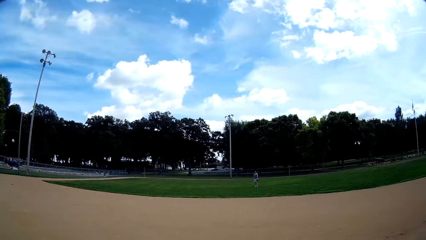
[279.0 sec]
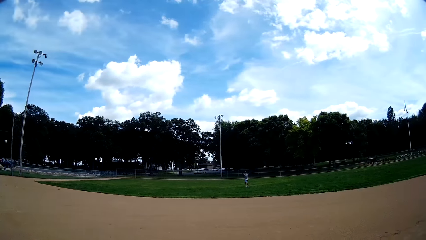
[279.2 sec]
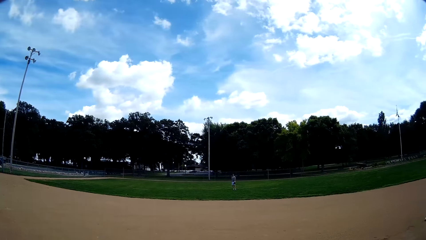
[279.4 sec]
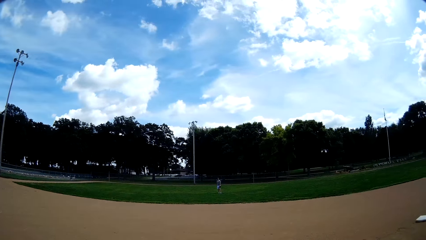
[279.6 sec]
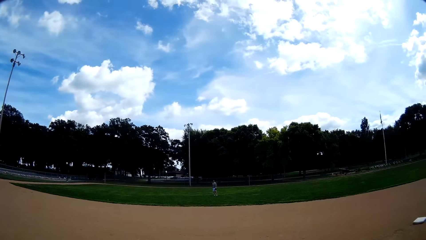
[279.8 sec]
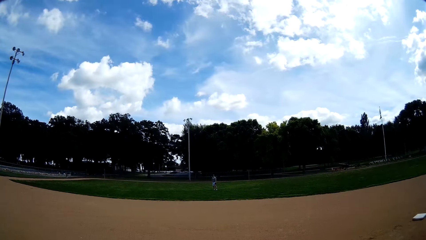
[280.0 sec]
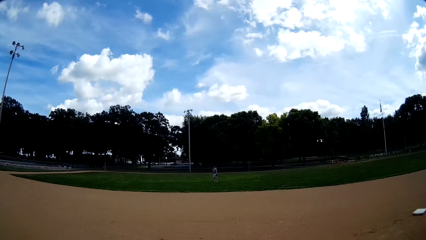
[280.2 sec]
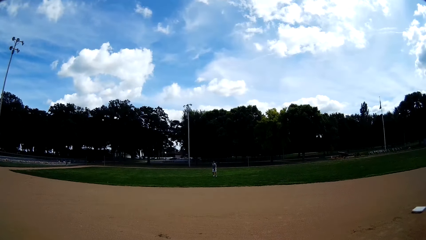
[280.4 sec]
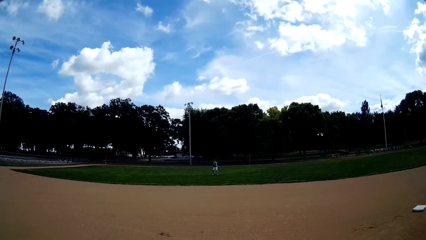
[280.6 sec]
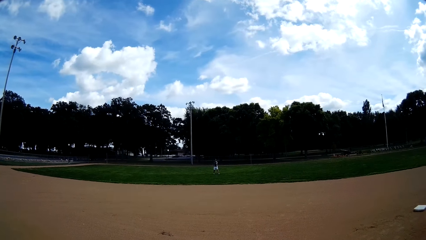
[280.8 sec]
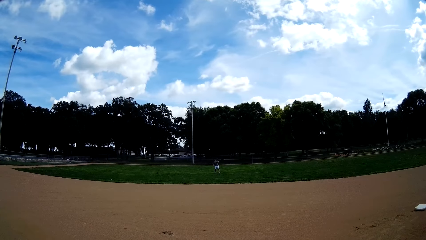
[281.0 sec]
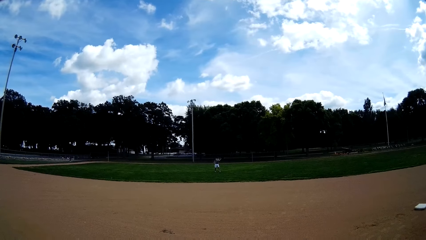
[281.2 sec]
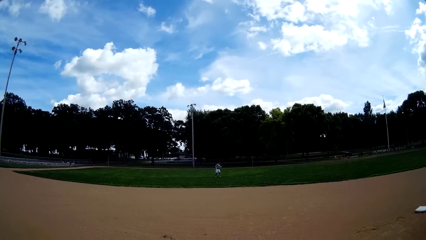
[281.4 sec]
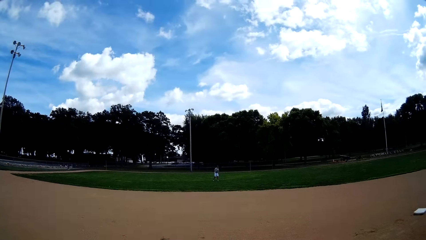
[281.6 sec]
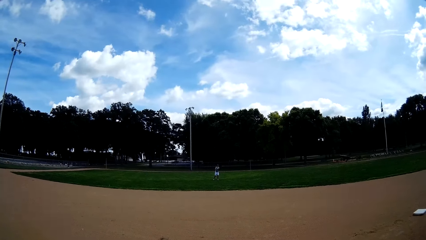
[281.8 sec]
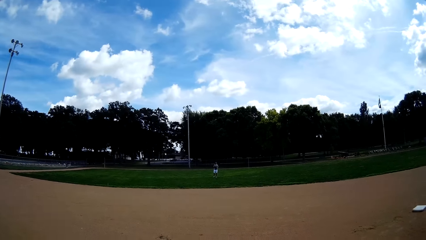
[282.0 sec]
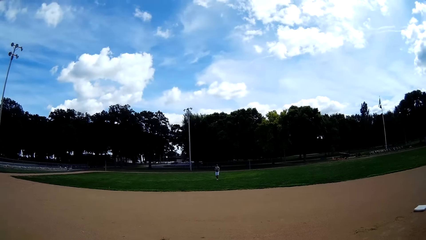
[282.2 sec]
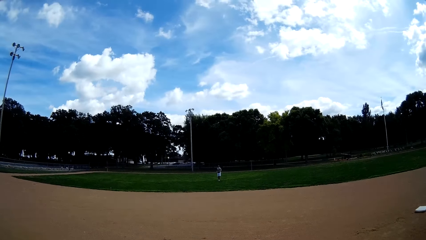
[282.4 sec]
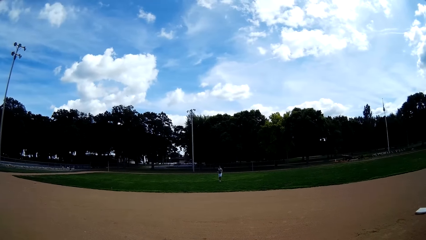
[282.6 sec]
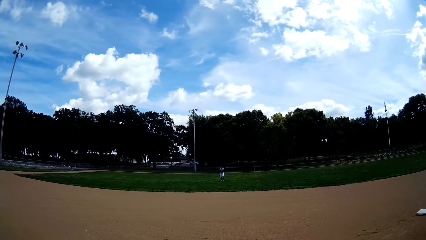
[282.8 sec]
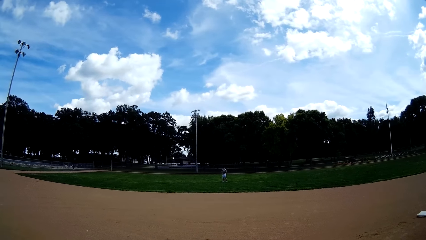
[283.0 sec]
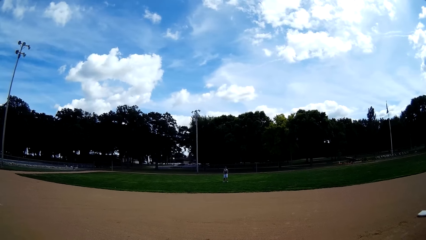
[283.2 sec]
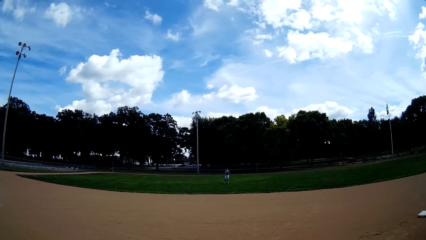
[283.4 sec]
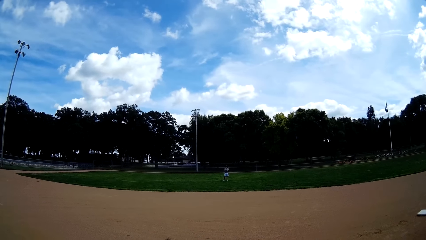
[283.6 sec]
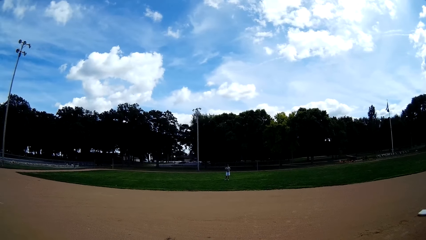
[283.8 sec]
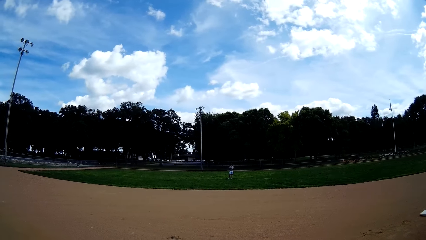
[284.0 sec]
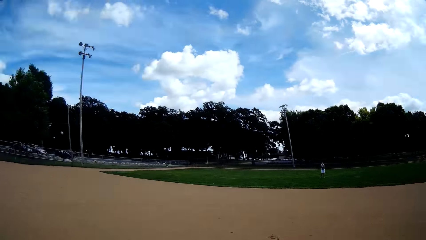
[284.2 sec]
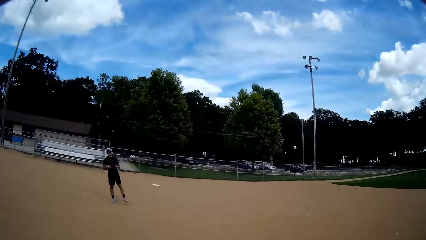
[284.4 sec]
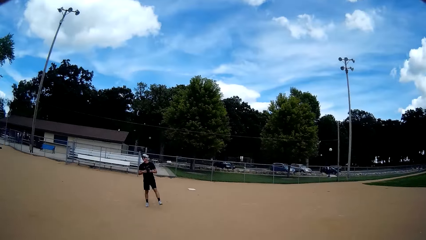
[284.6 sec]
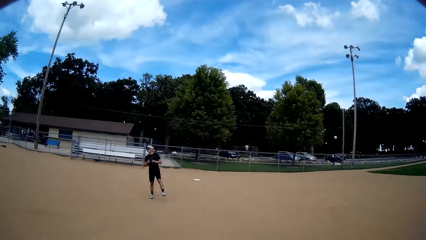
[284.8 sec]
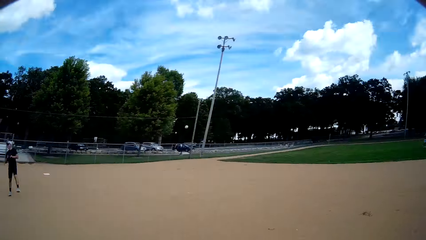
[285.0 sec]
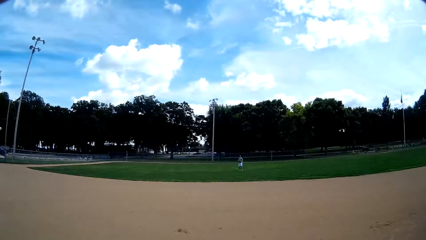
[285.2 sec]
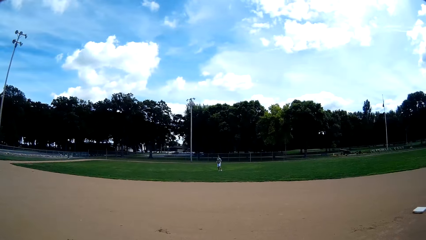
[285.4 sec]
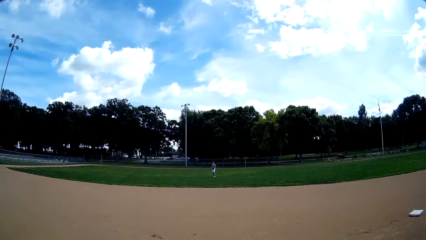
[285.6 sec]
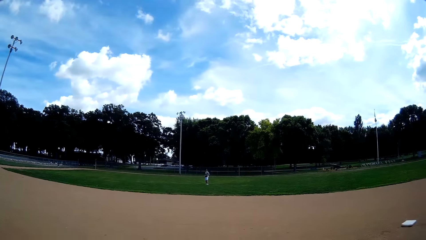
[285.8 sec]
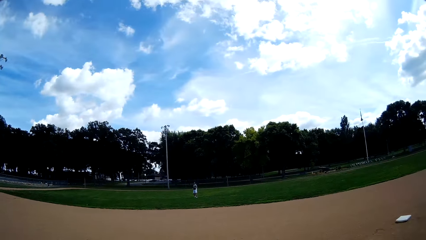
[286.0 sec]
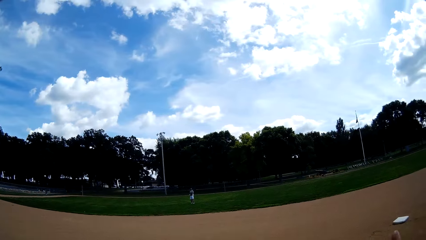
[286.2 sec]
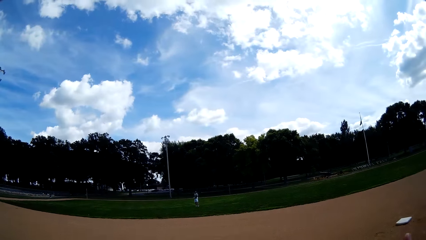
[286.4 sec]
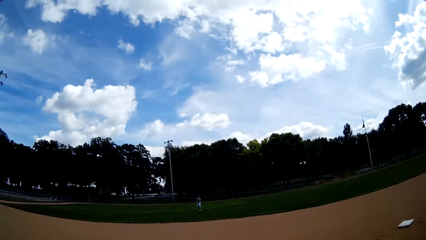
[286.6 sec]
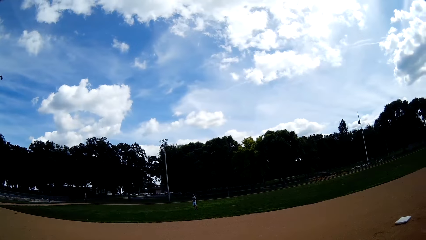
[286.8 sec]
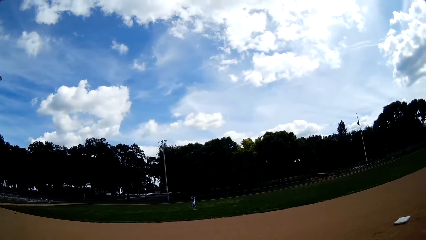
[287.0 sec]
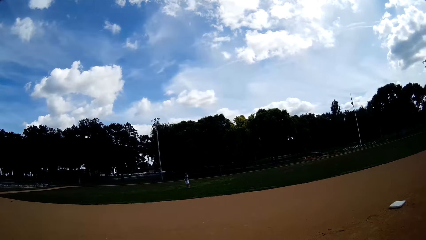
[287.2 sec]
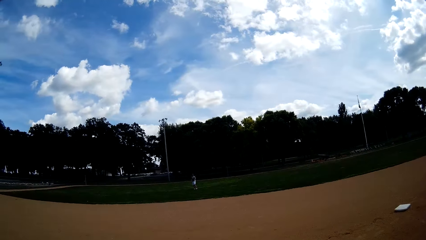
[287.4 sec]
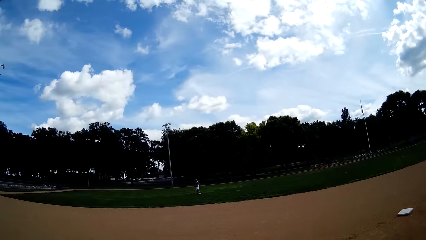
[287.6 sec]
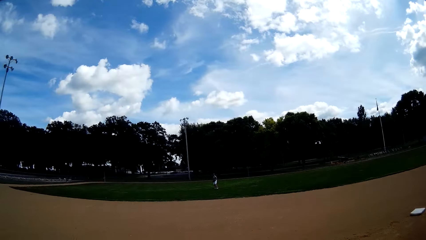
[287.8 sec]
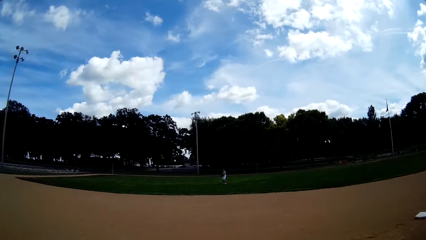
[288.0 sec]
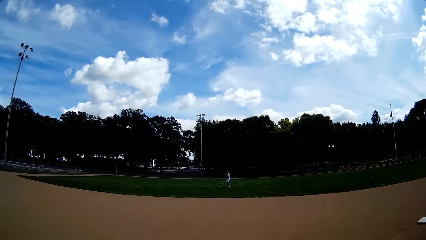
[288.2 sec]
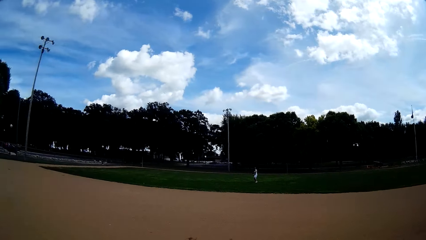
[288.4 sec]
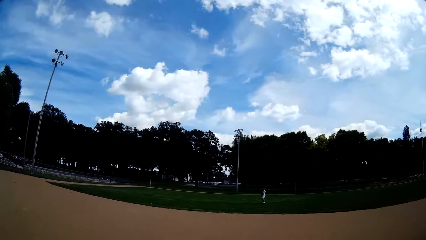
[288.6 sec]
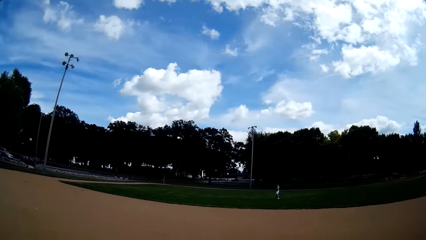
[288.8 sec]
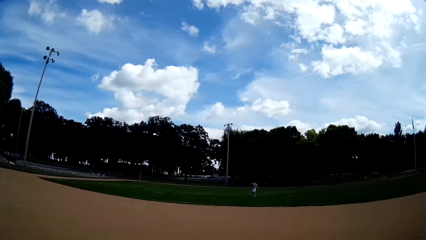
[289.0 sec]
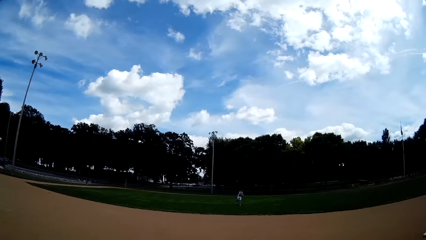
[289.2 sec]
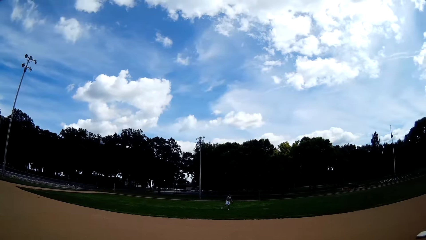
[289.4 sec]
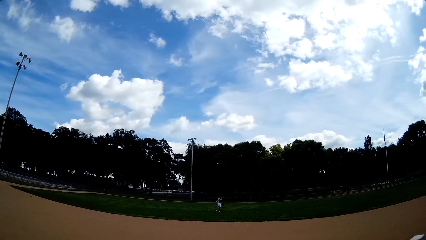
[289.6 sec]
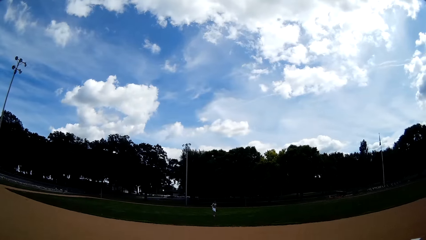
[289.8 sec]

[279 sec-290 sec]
A man throws the ball to another man again. The other man catches the ball. The camera wearer looks in the direction of the first man and the other man. A third man walks around. The third man hits the ball.

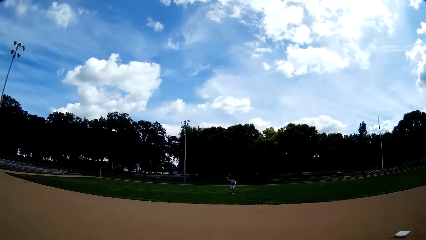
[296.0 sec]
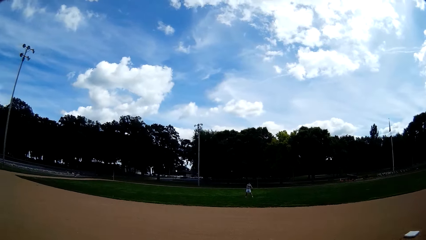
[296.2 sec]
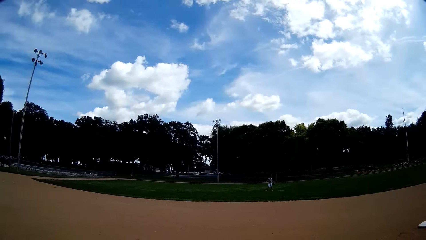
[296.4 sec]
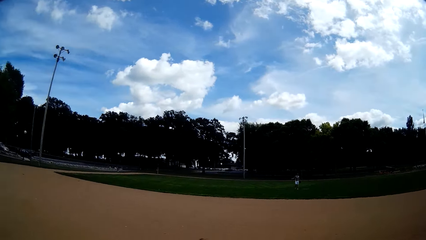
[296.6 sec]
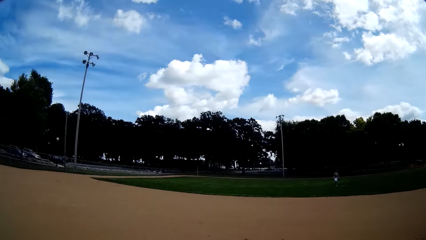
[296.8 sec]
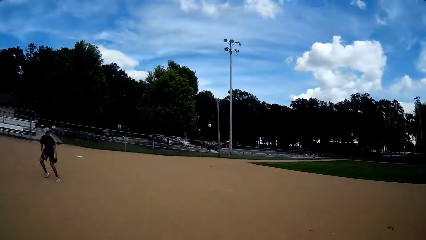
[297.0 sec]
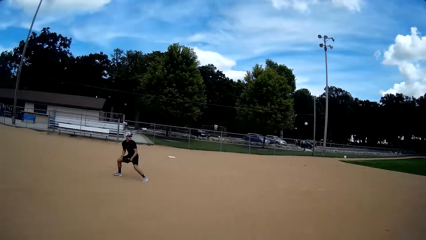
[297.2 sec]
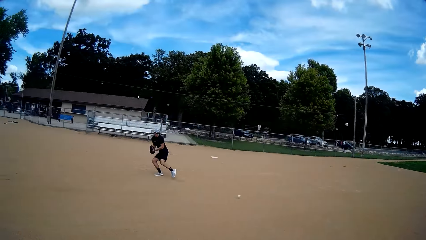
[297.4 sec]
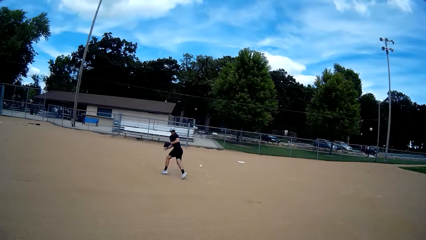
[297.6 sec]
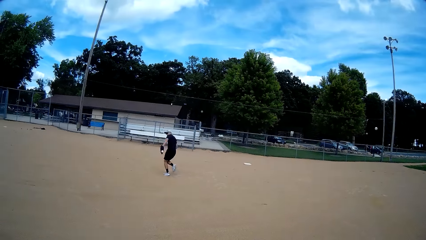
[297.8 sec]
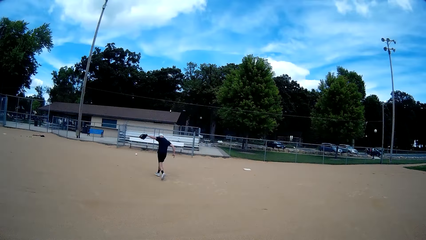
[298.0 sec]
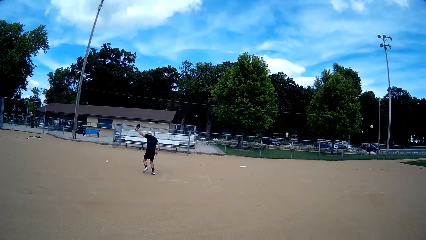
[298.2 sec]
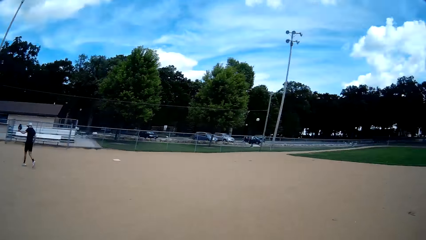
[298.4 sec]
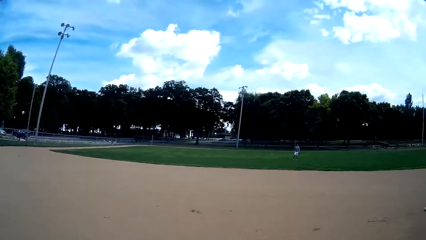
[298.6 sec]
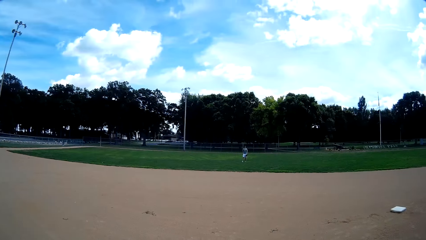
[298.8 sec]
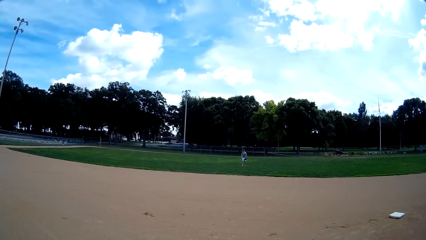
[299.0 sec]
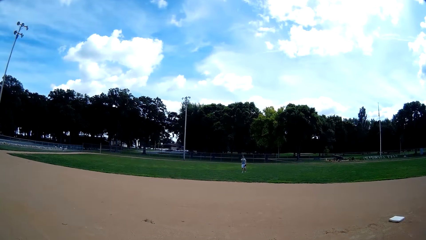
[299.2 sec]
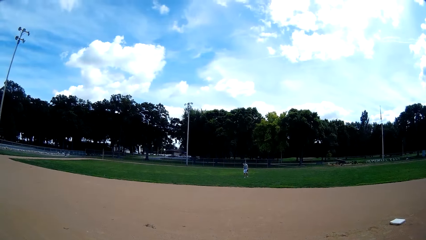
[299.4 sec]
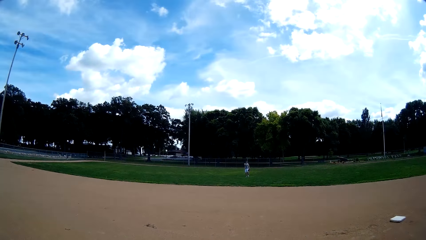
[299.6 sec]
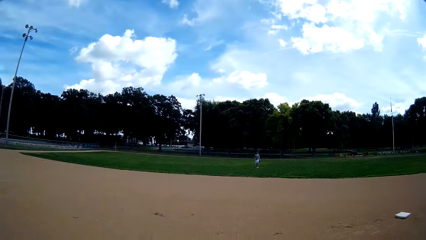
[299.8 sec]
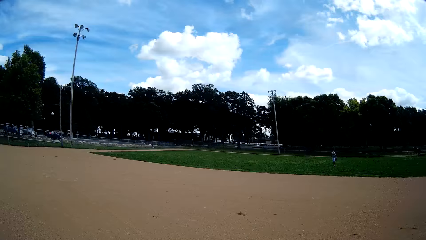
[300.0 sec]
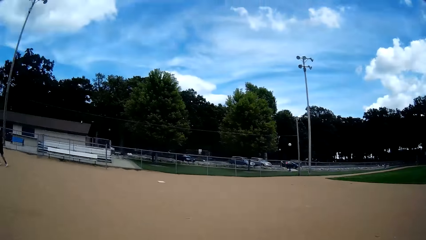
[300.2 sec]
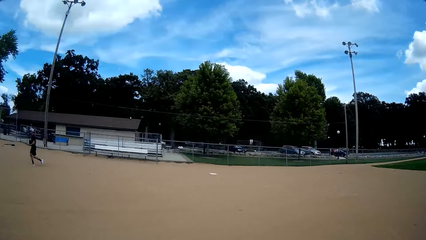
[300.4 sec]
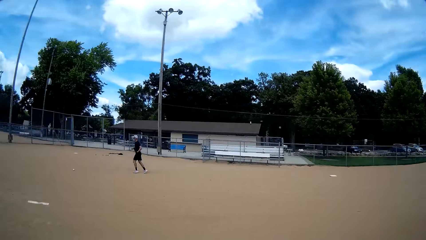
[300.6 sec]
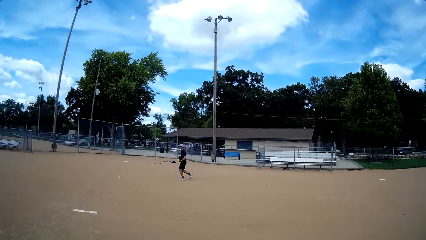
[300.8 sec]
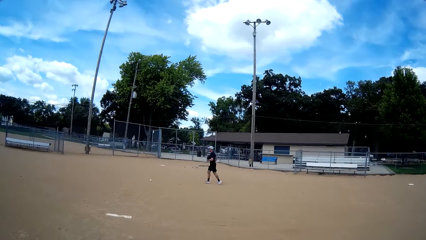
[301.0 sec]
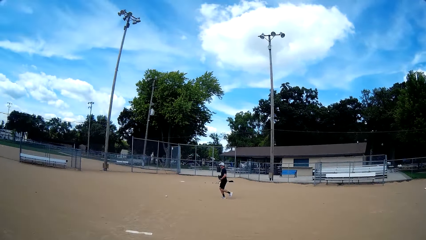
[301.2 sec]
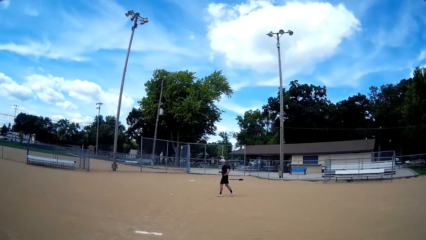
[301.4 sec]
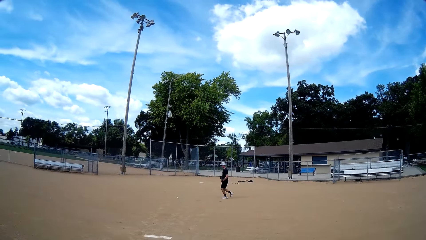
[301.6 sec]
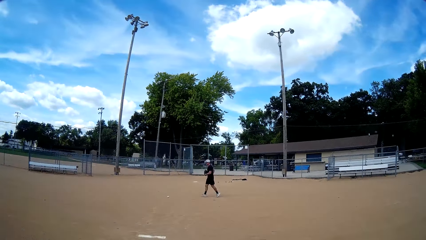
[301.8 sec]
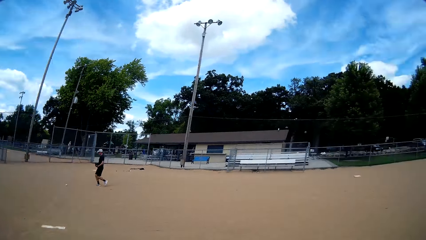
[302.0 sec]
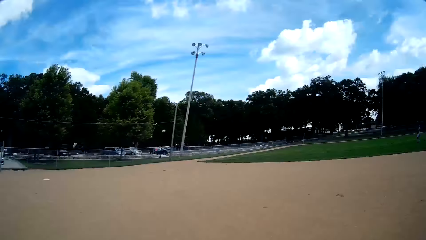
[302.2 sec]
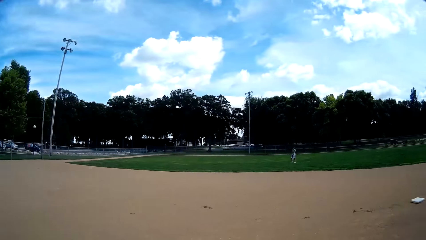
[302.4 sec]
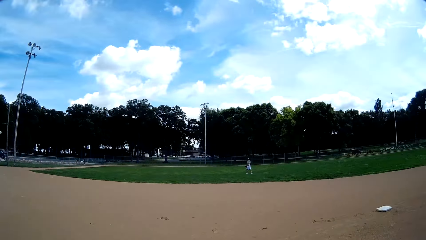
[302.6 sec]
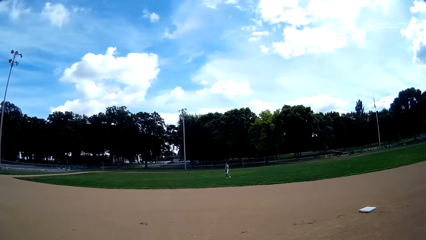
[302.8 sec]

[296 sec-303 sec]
A man throws the ball towards another man with his right hand. A third man moves around. The third man hits the ball. A fourth man moves around. The third man moves around. The second man runs towards the ball on the ground.
